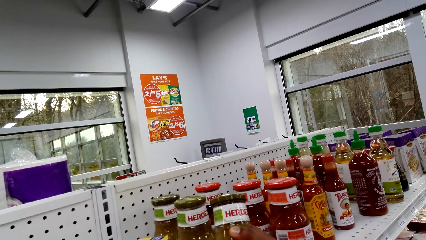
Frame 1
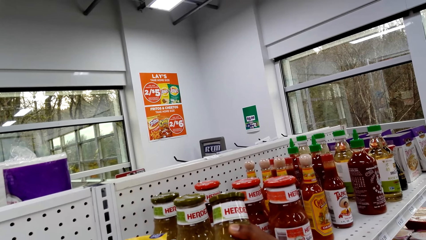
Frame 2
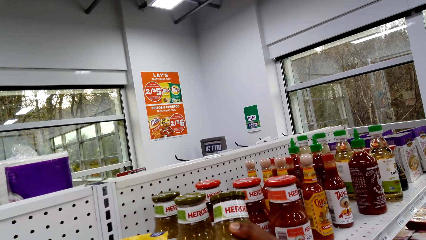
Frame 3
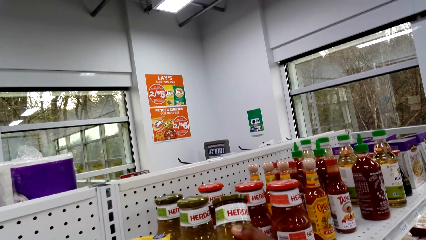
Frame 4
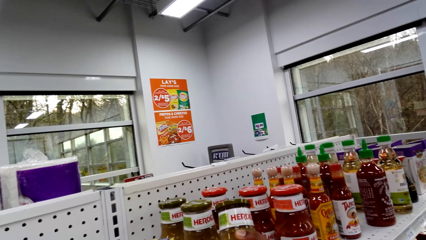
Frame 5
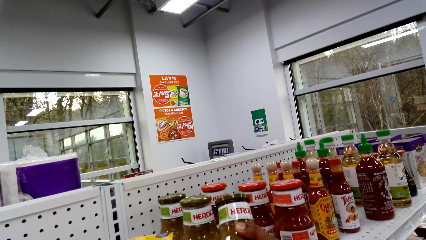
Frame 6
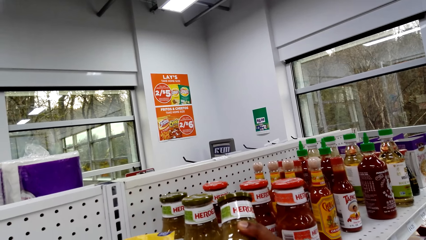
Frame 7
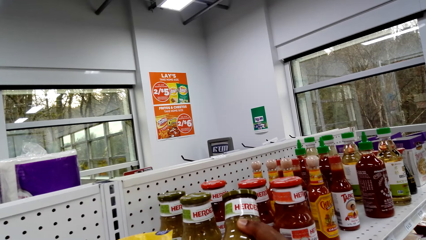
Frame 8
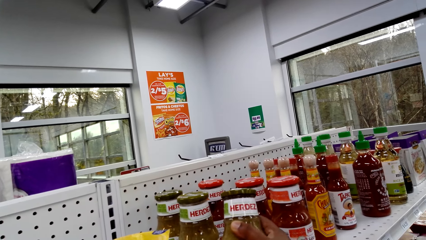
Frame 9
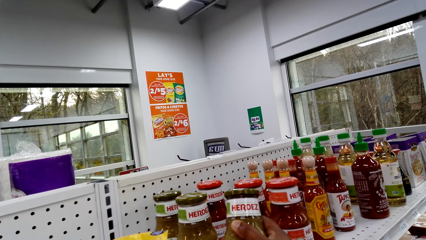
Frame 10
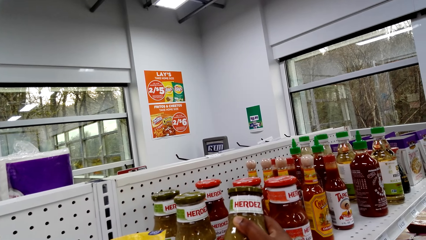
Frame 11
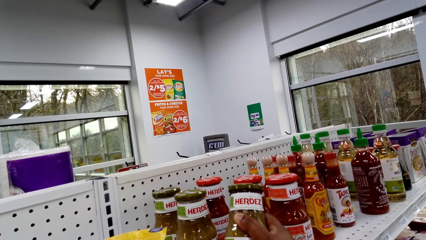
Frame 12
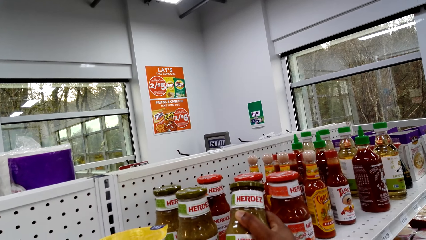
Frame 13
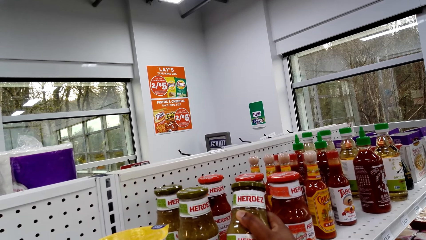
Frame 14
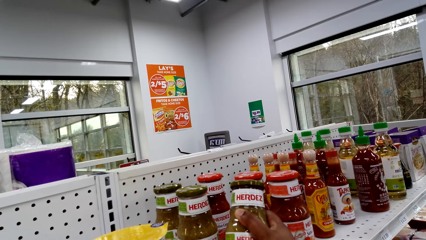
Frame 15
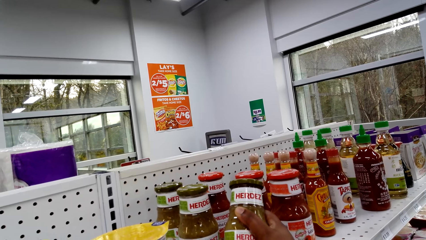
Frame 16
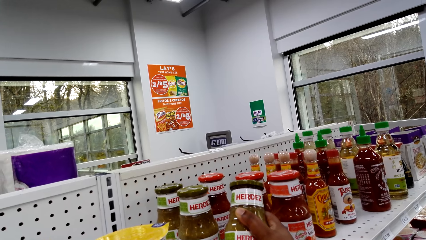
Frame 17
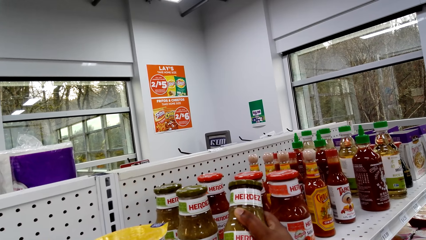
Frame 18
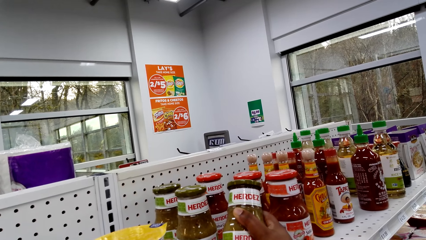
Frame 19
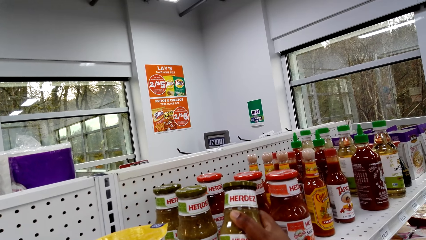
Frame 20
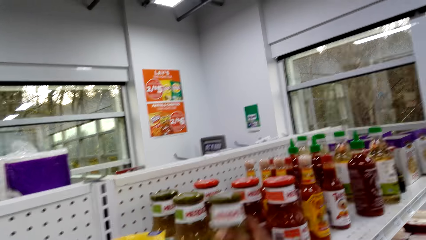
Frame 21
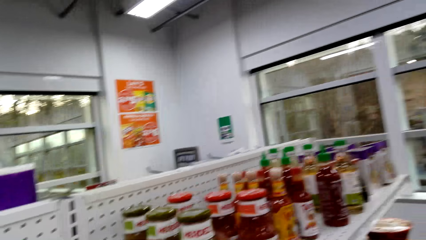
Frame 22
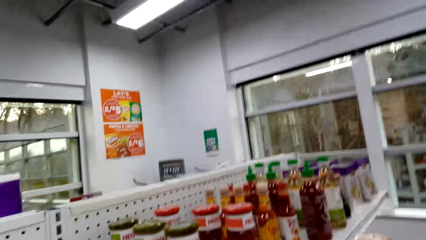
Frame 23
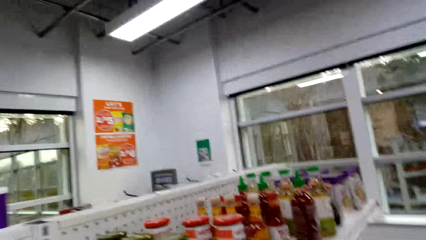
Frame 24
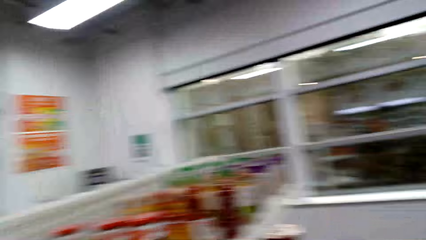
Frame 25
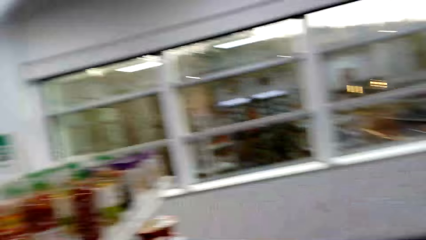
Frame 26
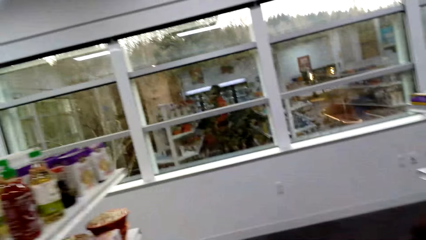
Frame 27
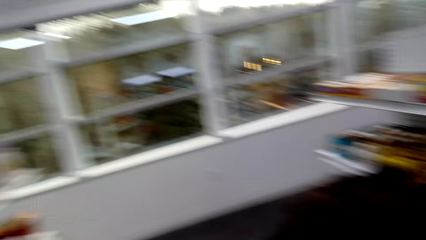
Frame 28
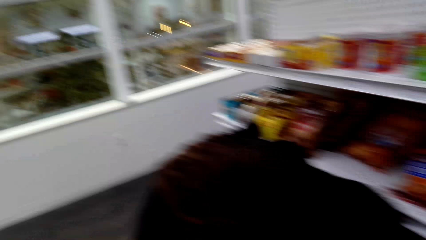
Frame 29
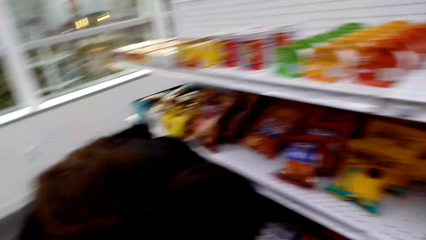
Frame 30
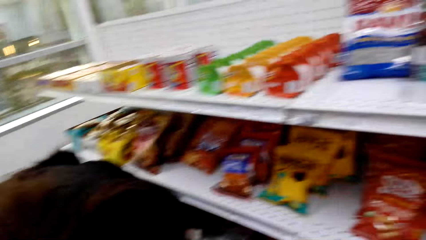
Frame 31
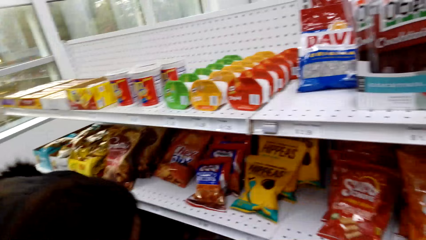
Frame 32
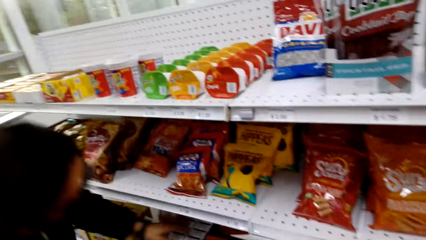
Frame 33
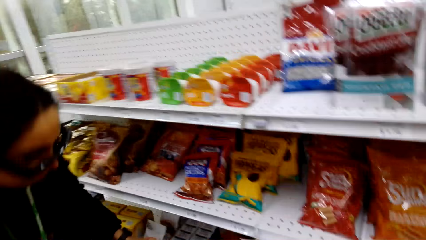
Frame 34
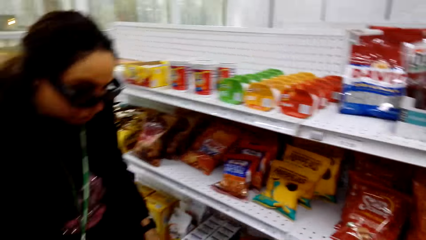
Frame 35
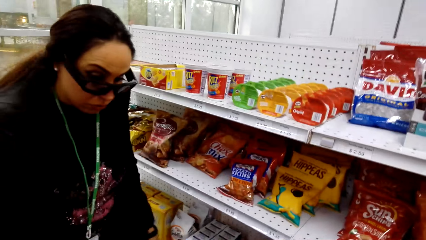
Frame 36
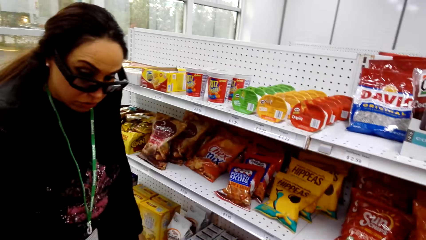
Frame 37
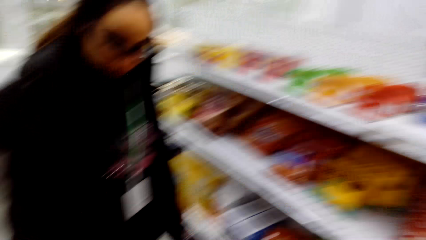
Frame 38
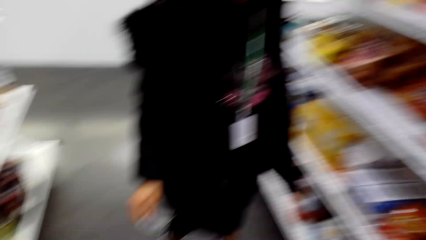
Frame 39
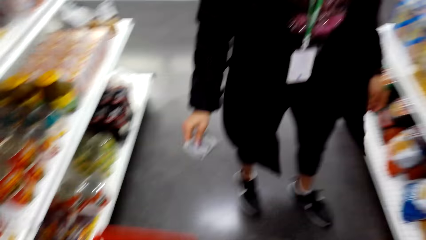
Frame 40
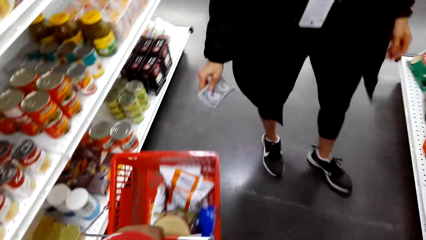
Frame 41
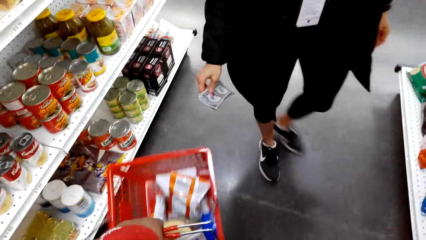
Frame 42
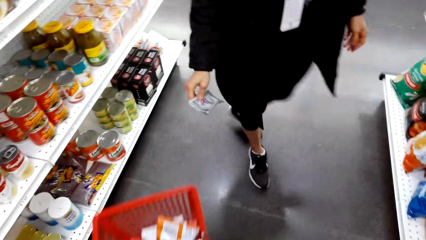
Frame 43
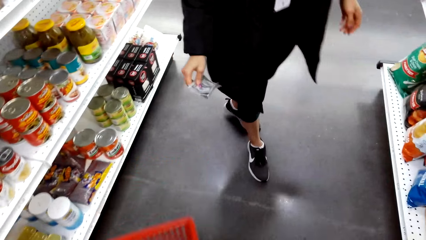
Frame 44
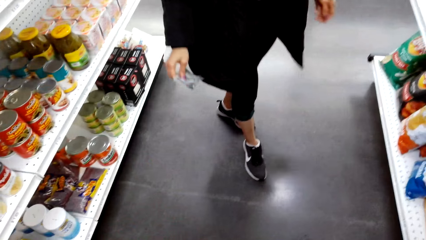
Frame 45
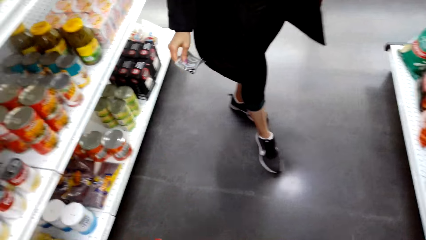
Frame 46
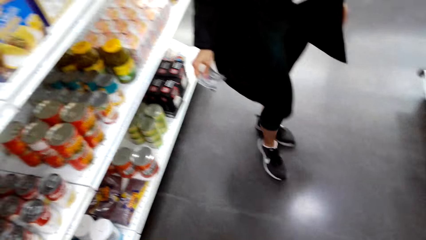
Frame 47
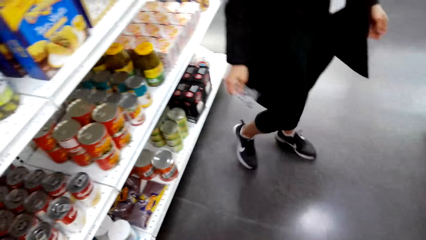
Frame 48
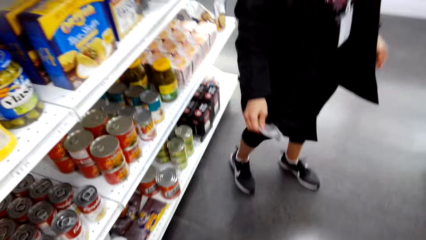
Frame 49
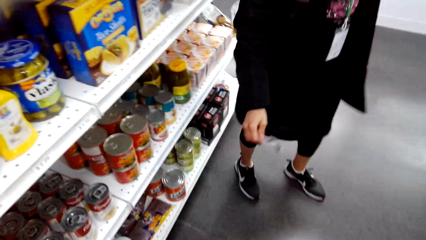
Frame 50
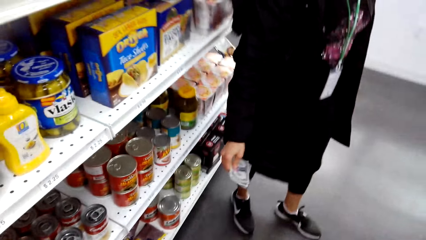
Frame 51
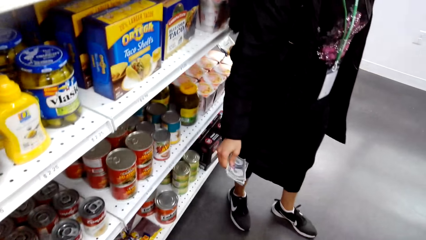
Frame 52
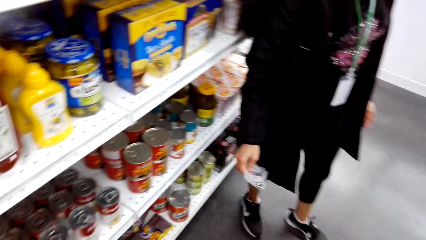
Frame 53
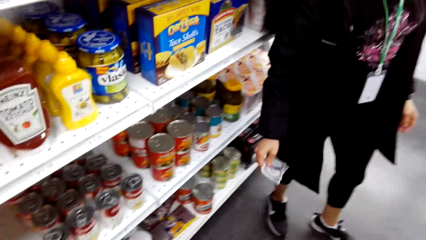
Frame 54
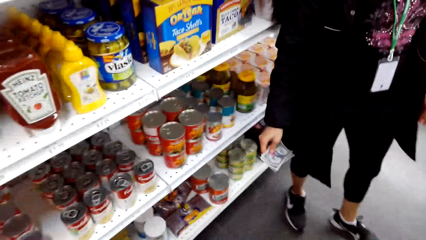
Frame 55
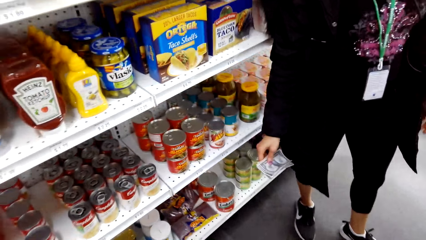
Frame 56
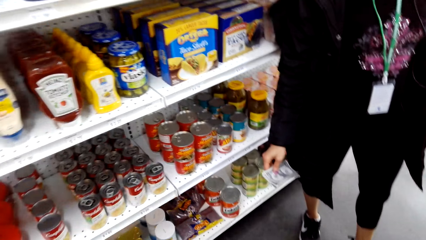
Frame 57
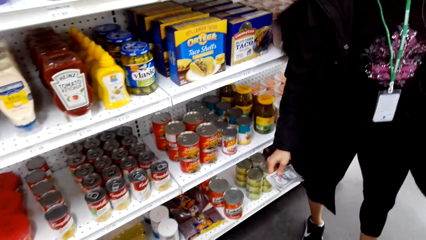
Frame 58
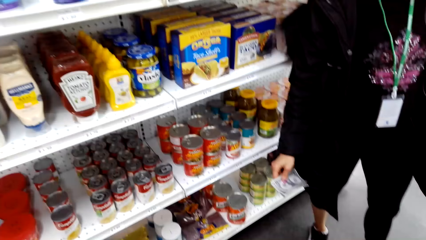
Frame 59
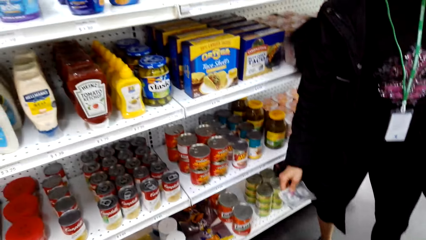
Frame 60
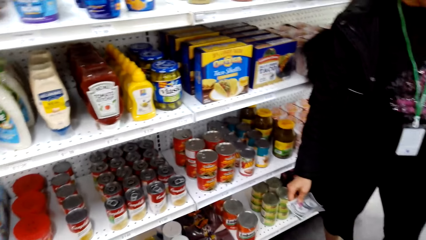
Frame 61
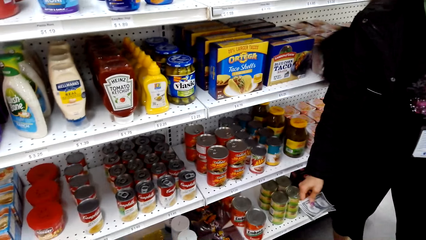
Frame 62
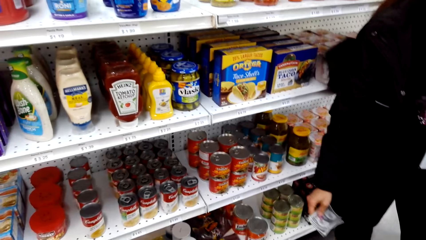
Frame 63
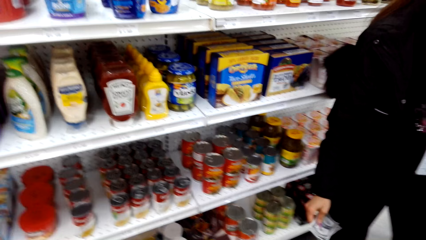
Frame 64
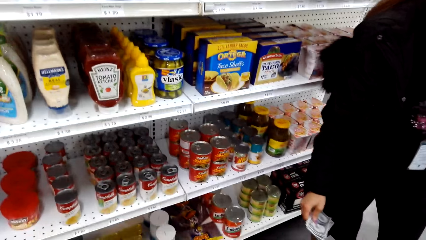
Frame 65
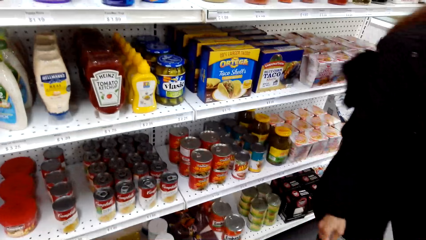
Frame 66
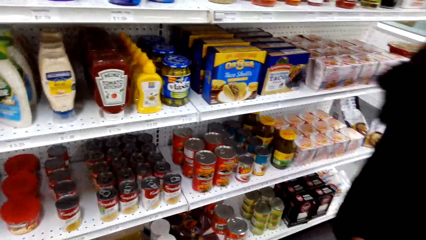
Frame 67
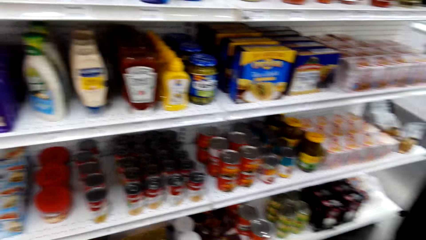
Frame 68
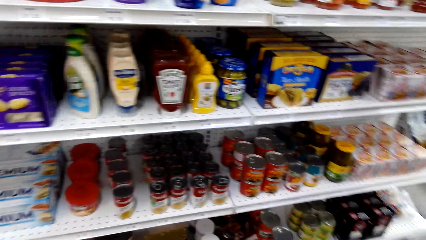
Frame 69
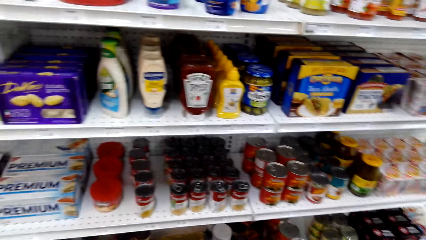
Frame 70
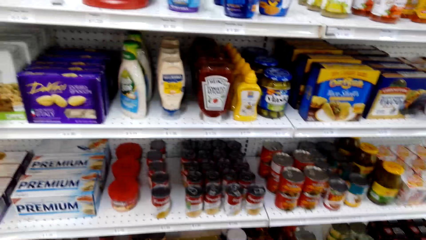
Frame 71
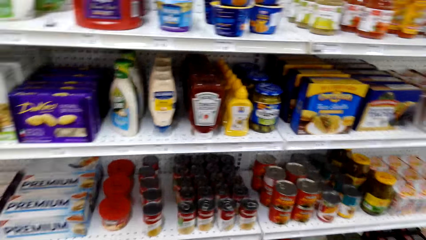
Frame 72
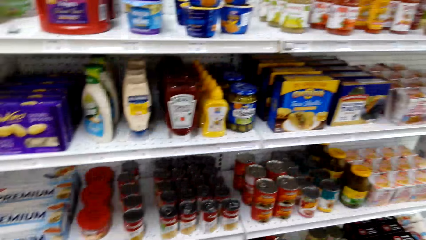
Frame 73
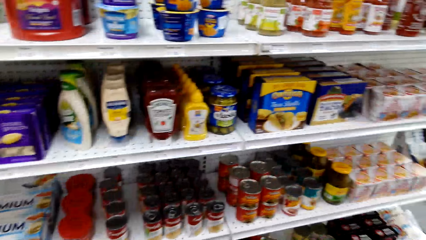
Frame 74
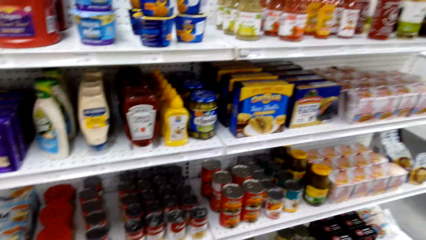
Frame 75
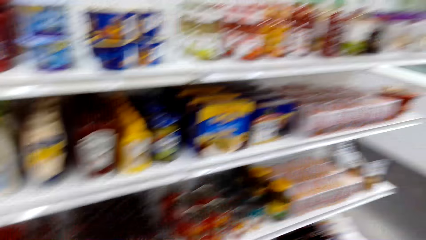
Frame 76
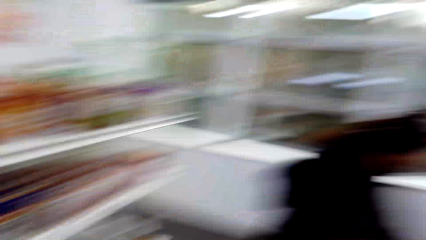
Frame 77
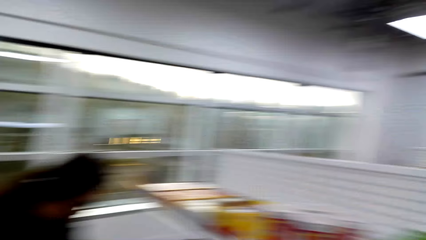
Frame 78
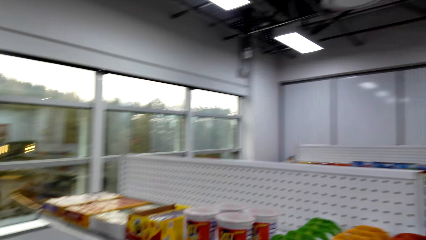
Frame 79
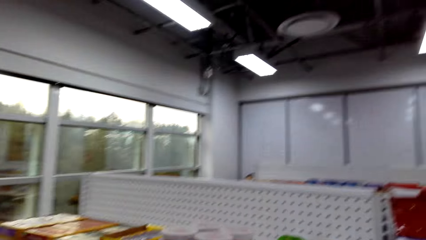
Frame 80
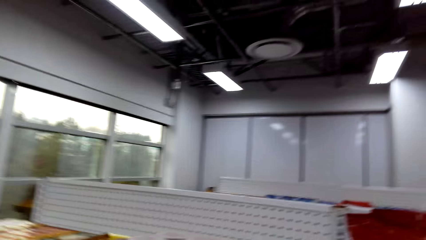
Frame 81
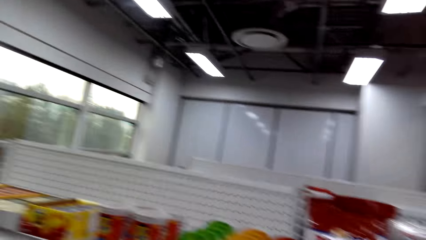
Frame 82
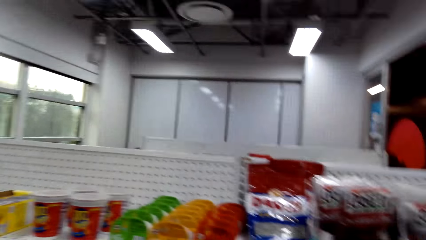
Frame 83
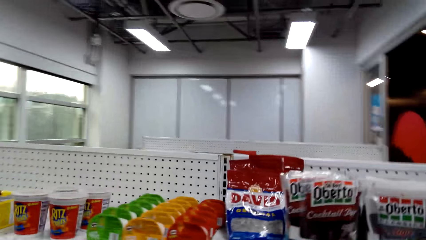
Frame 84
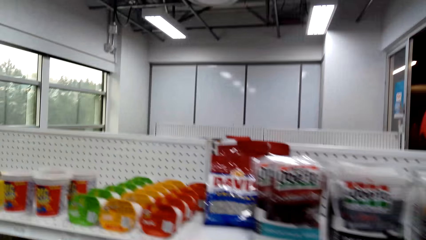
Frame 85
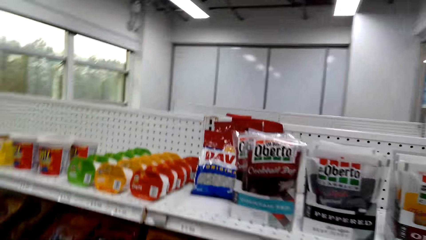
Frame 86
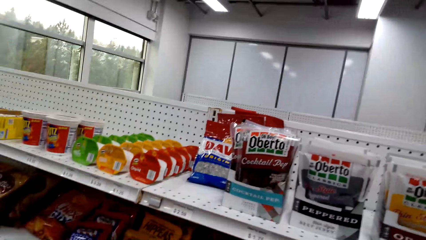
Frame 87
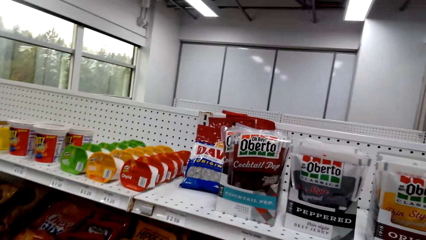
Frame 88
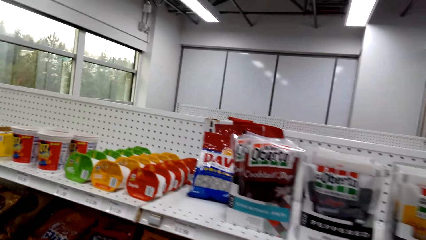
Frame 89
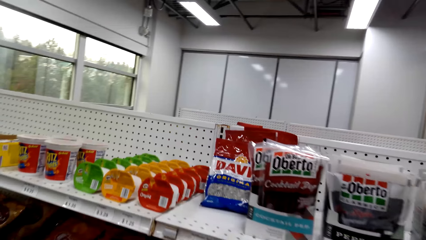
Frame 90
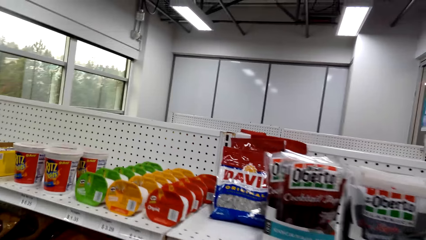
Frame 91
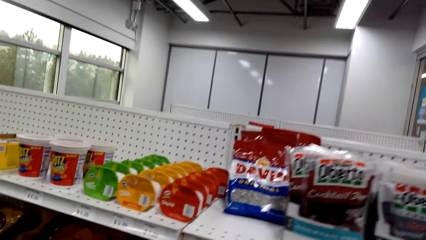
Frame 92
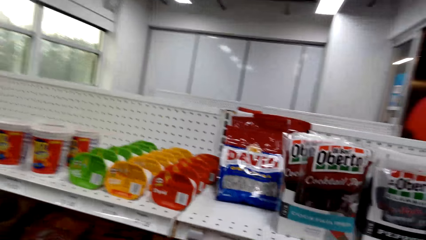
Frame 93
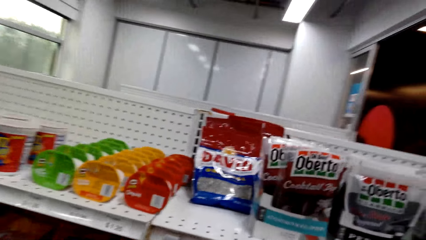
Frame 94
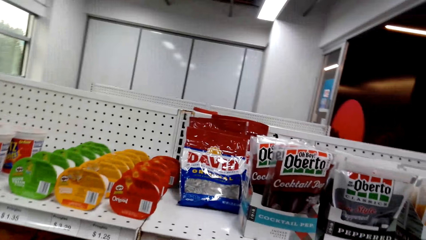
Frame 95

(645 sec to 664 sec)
The camera wearer stares at something. They move the camera around. They look around. They stare at the shelf.
